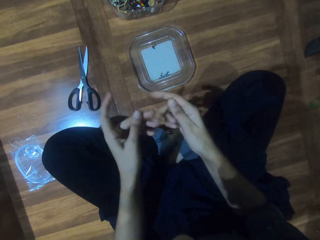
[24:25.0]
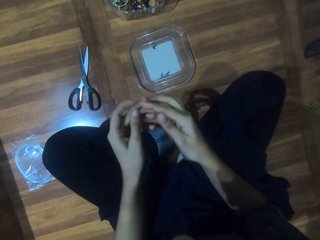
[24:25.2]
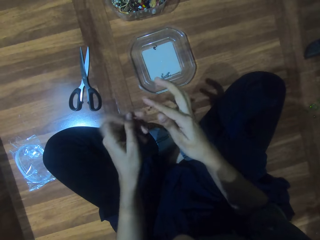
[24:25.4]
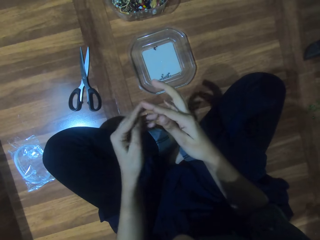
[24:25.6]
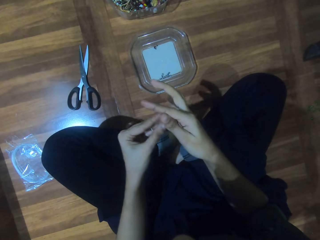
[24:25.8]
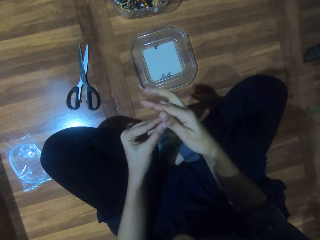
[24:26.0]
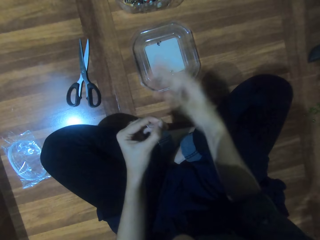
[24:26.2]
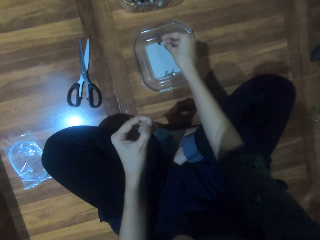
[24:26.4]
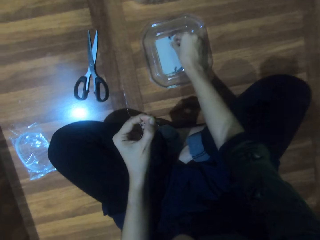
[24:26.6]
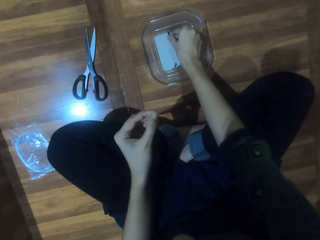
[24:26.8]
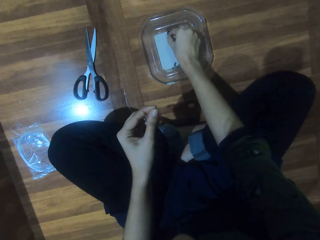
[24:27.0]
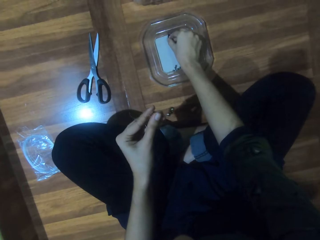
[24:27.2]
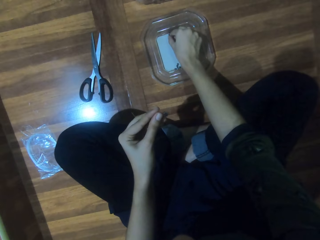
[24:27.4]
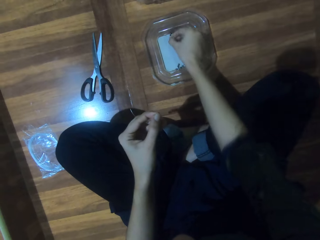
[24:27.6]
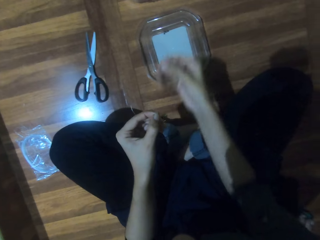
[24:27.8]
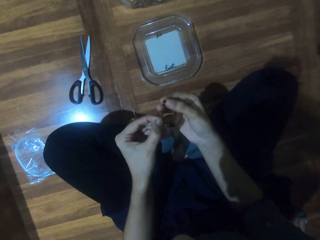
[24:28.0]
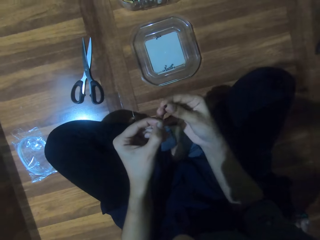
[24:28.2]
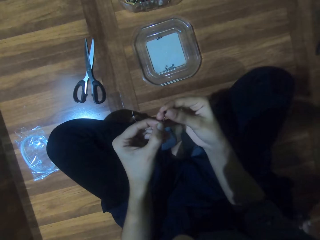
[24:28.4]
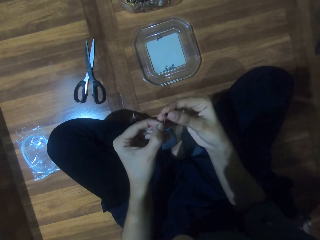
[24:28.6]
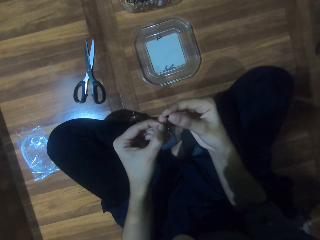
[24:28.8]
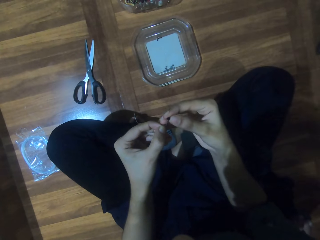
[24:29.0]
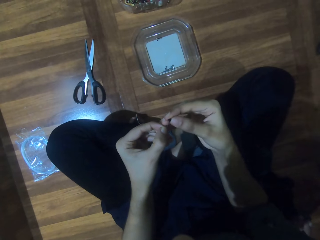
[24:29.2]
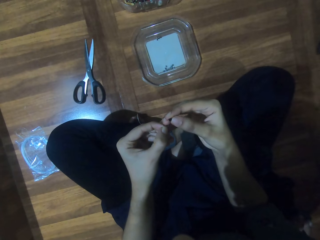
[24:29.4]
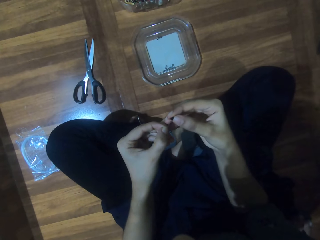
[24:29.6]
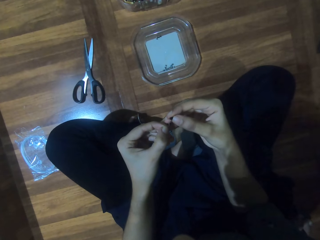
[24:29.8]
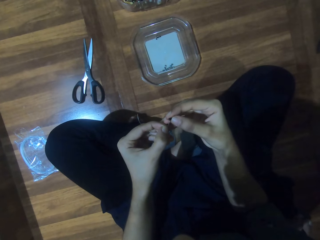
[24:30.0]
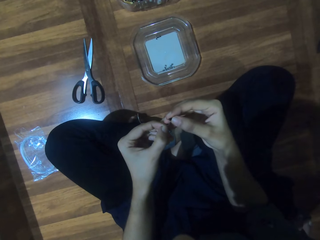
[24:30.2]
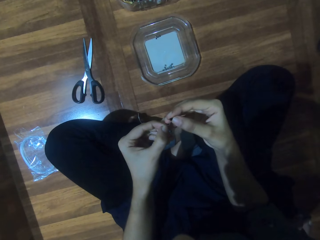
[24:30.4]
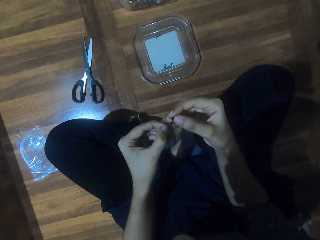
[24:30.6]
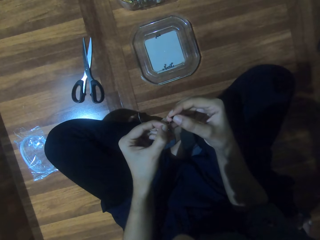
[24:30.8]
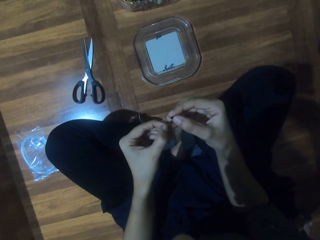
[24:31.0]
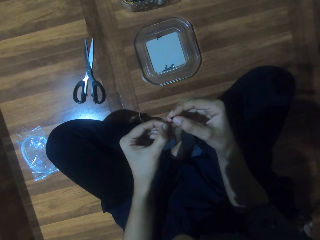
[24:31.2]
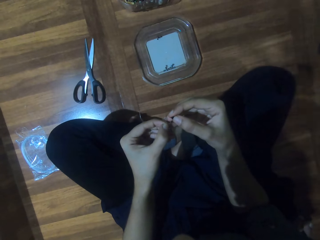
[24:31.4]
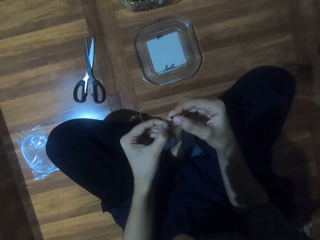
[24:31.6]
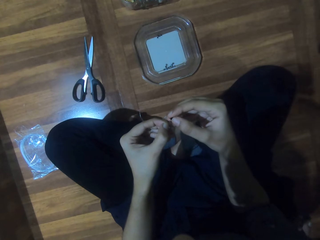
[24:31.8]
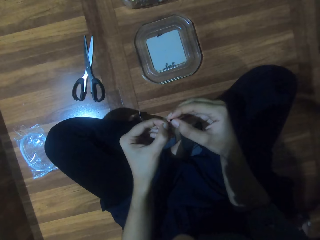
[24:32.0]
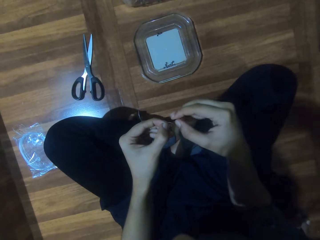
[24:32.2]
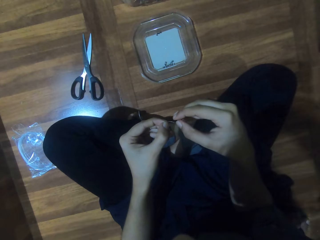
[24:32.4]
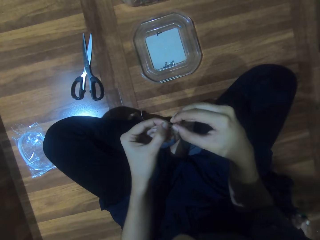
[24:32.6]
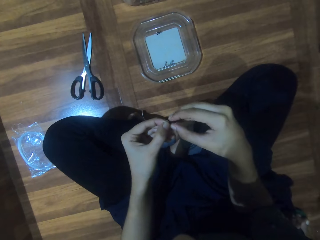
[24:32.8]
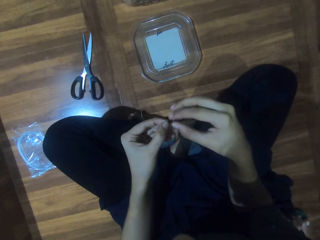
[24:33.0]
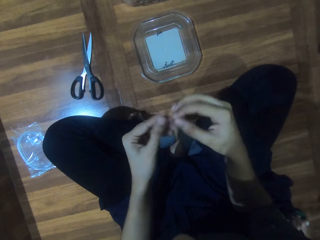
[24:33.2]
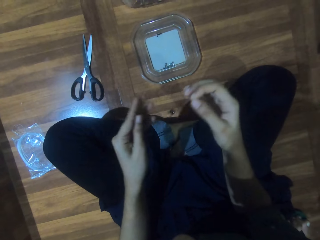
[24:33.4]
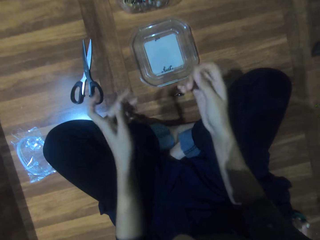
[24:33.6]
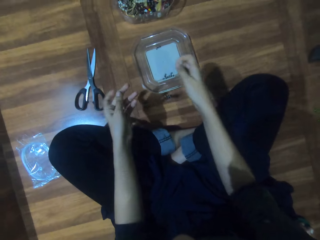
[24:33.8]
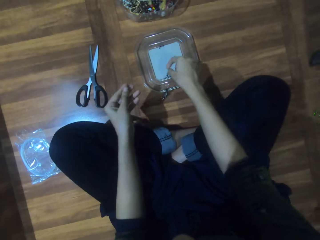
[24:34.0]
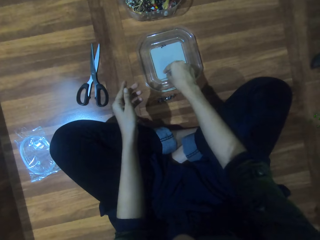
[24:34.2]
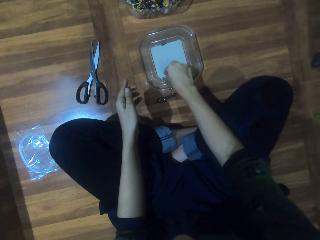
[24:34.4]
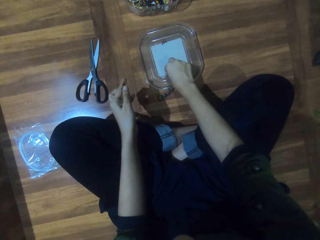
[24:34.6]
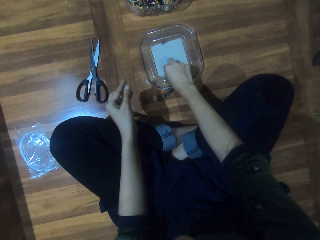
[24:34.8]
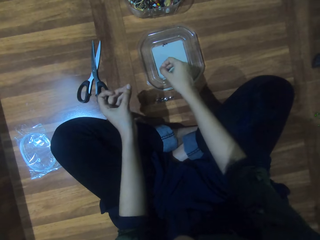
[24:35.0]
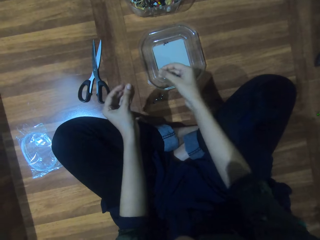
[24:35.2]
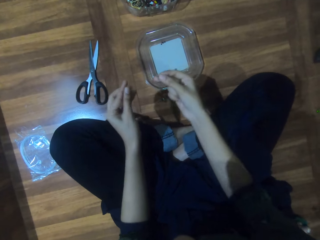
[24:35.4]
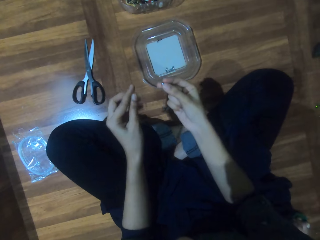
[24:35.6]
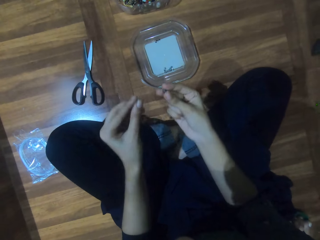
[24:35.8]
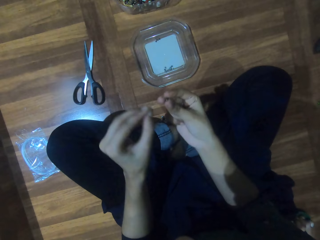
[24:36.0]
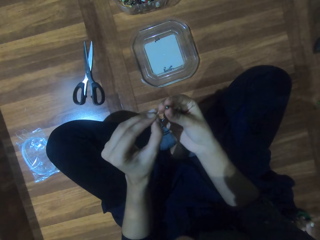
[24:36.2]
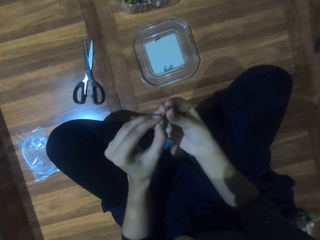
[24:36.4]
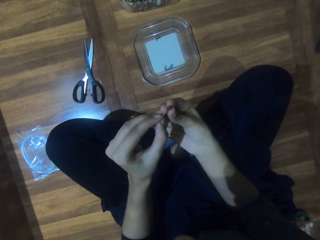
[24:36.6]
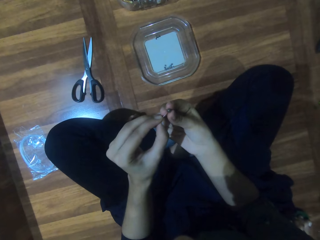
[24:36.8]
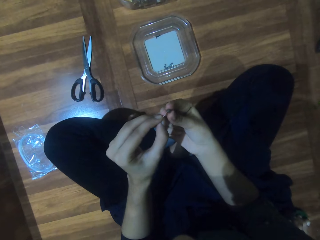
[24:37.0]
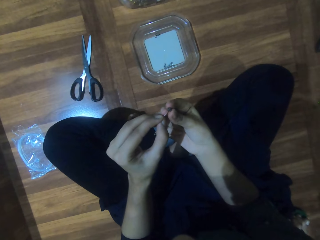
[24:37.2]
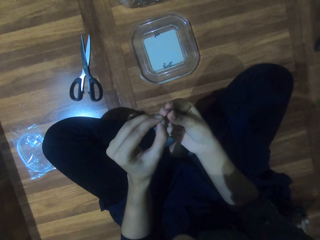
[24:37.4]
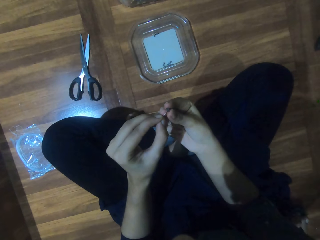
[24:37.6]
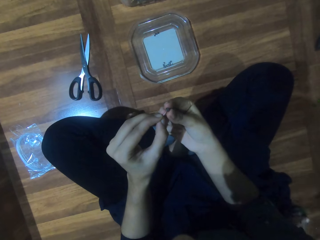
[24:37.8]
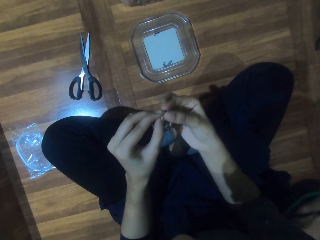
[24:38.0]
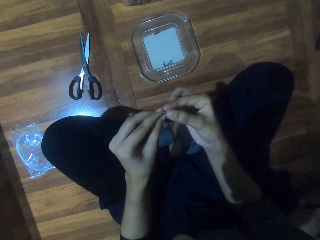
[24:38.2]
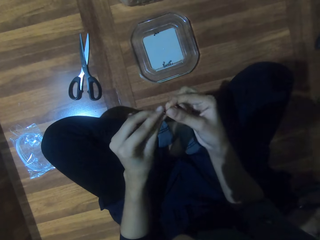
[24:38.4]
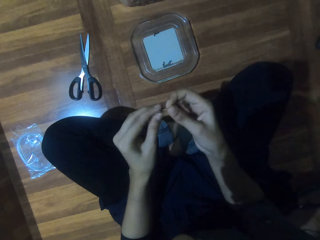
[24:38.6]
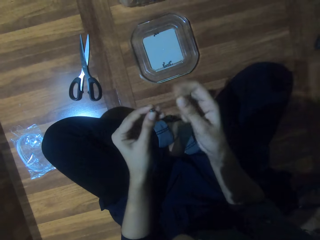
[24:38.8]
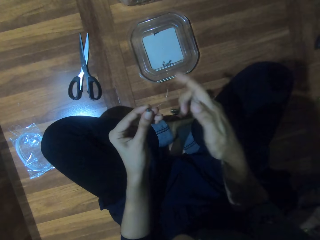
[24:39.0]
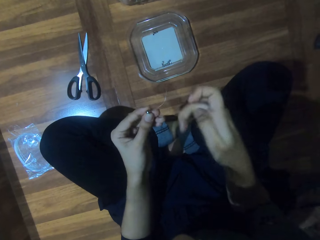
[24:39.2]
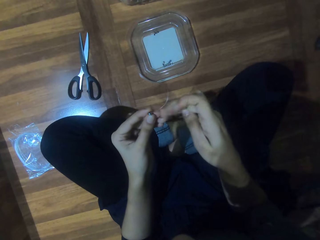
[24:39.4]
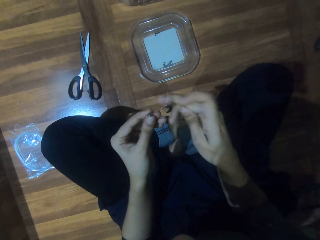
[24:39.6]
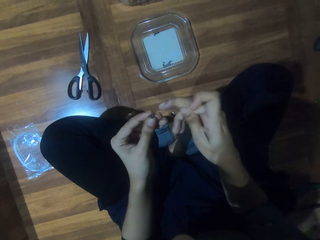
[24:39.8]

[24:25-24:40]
The camera wearer picks a bead from the lid. They insert the string through the bead. They insert the beads in a thin wire. They pick a bead from the lid. They insert the string through the bead.

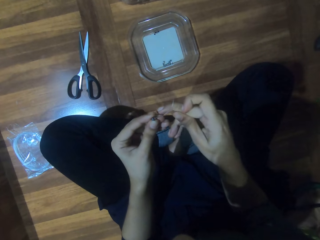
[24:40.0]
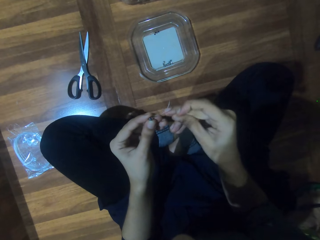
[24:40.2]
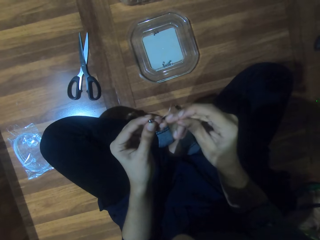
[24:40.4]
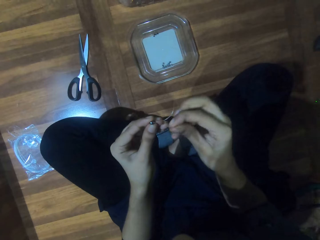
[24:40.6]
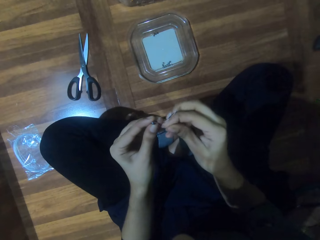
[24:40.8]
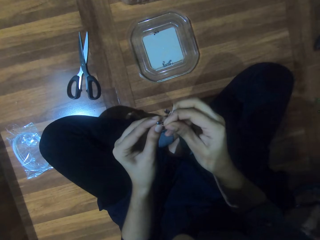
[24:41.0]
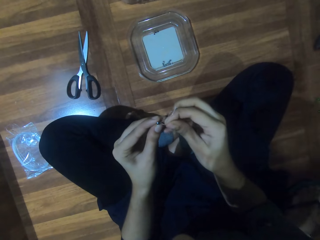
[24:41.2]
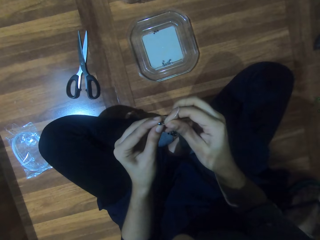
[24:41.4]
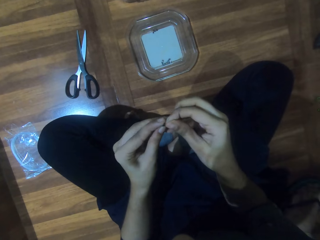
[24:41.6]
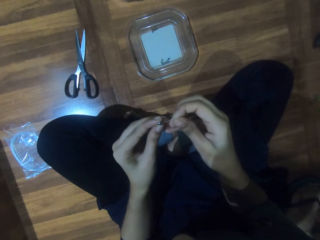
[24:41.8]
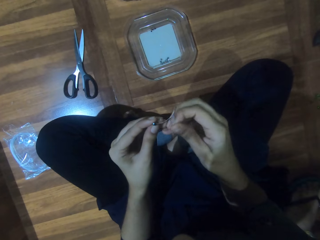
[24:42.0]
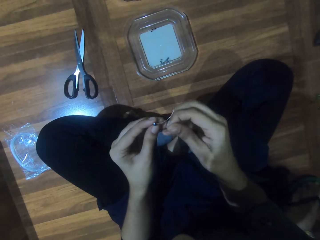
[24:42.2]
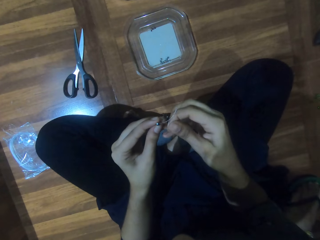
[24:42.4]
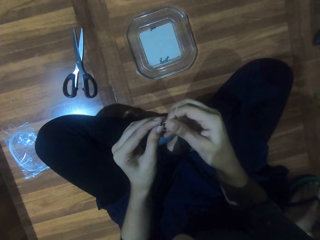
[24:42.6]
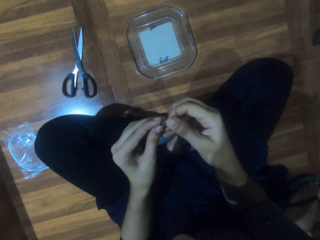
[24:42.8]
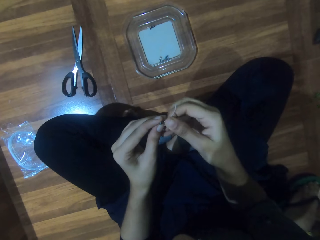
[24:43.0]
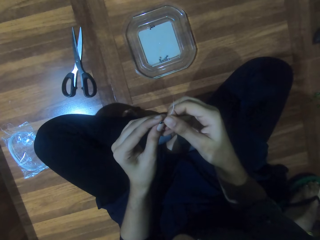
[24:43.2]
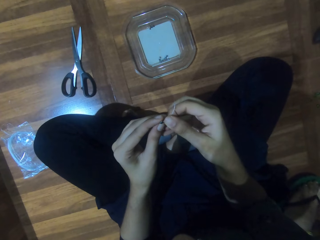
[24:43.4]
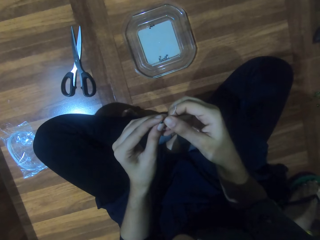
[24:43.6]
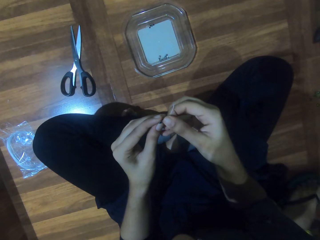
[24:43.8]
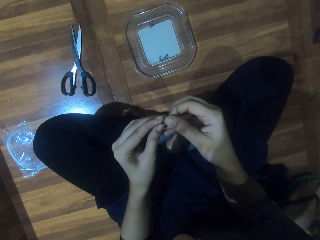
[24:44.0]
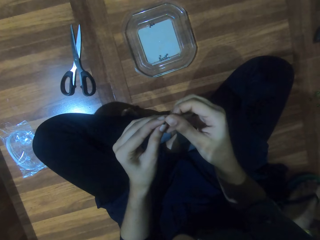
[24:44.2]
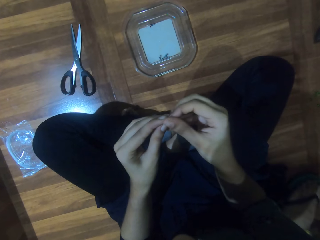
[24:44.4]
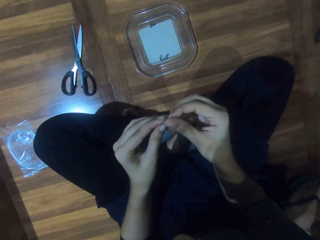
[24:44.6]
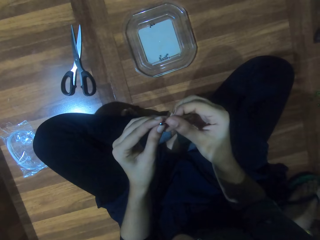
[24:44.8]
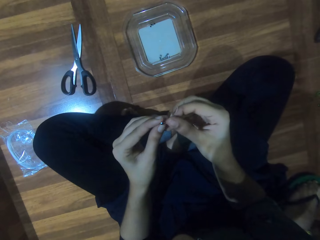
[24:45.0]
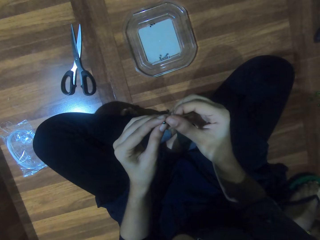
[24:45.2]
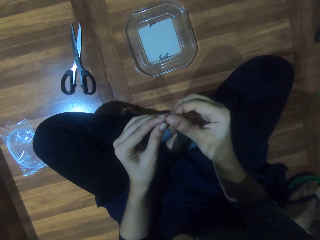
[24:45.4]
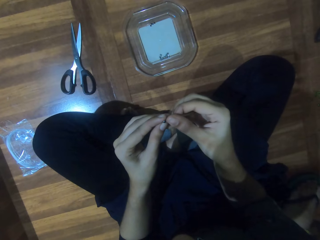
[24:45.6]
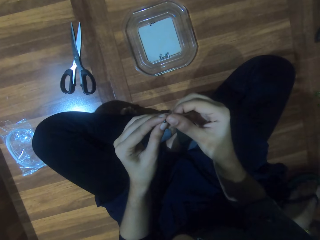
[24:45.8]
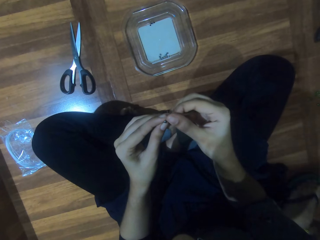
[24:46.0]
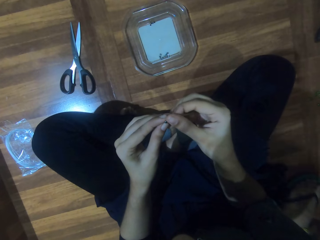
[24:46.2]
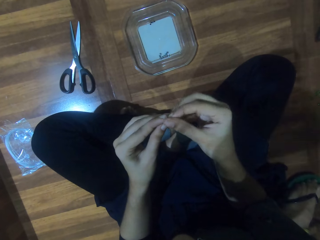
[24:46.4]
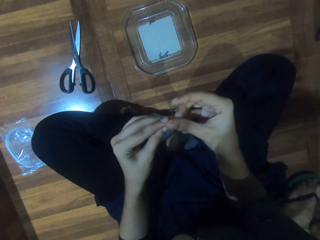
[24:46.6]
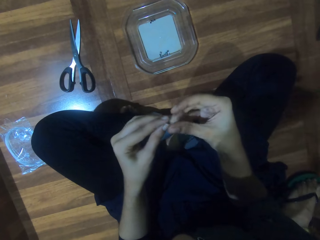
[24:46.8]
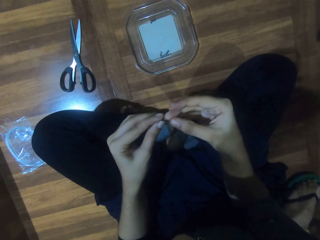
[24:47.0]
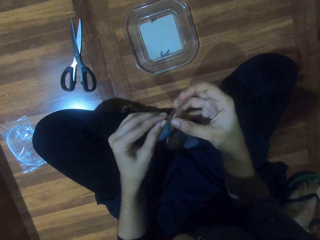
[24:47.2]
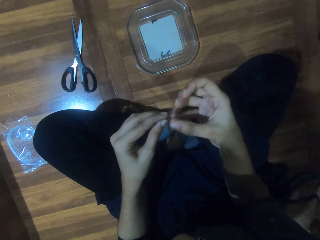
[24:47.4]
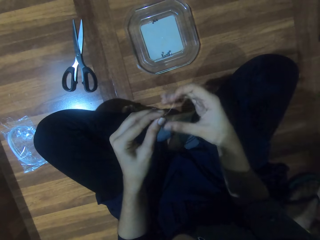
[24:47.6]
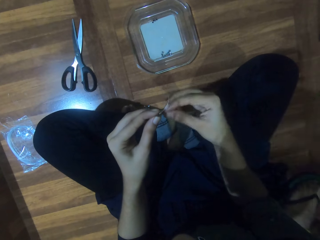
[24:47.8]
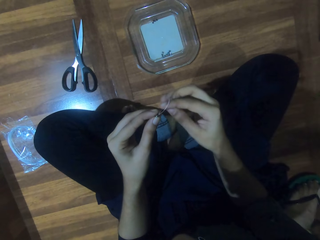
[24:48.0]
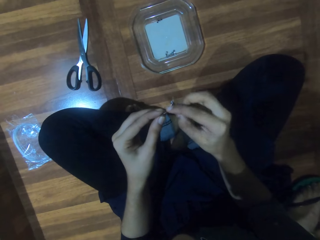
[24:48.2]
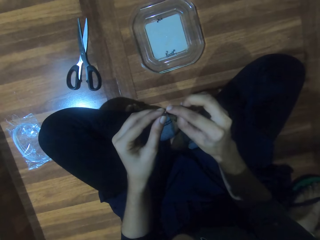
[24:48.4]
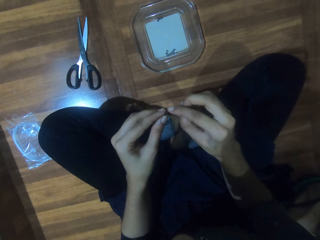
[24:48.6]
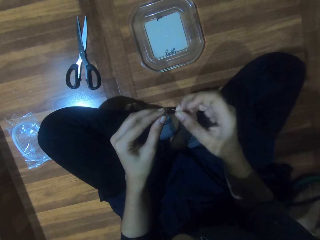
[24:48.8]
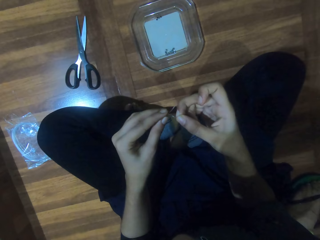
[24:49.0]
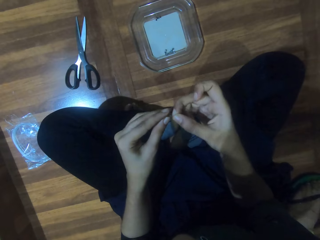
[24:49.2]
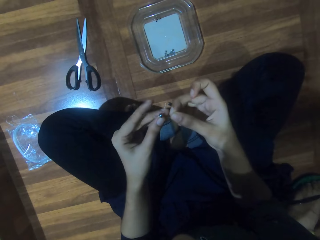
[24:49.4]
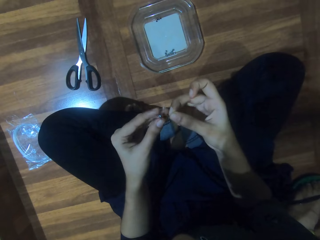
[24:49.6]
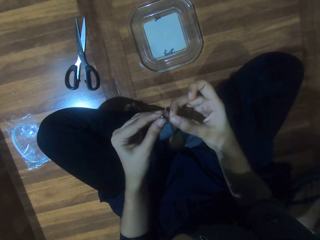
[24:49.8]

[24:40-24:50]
The camera wearer inserts the string through the bead.
